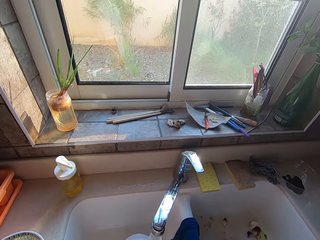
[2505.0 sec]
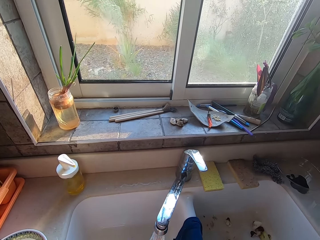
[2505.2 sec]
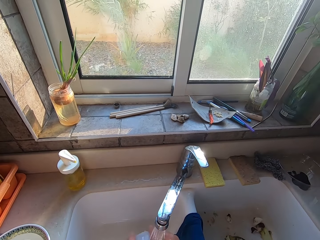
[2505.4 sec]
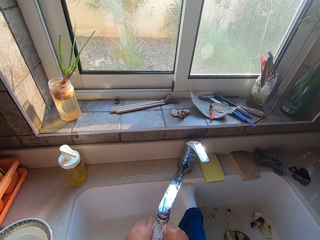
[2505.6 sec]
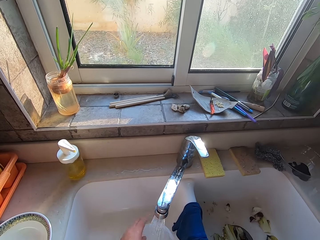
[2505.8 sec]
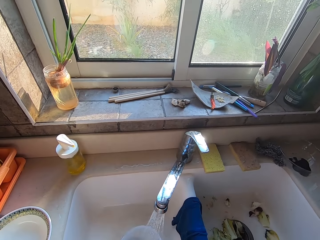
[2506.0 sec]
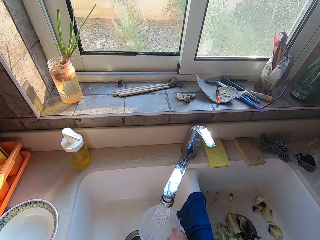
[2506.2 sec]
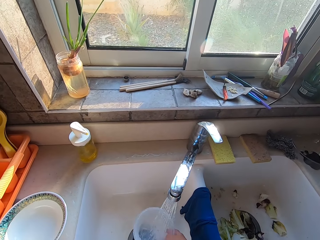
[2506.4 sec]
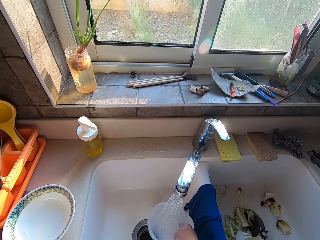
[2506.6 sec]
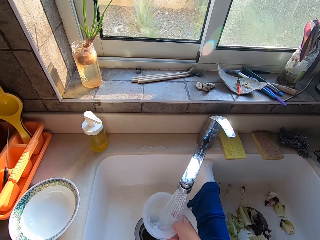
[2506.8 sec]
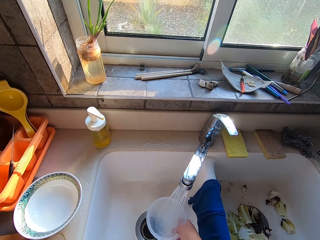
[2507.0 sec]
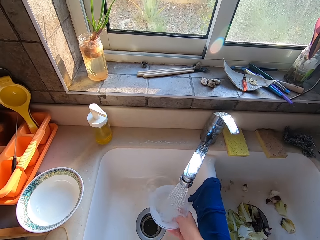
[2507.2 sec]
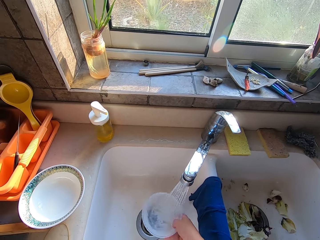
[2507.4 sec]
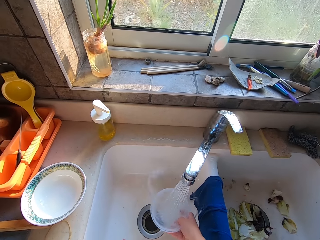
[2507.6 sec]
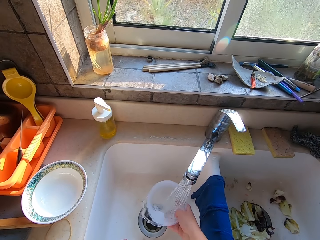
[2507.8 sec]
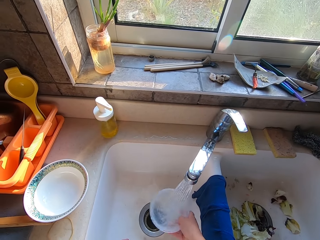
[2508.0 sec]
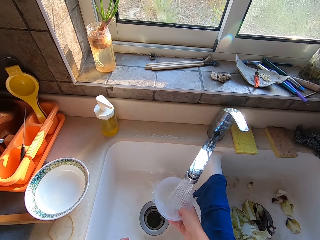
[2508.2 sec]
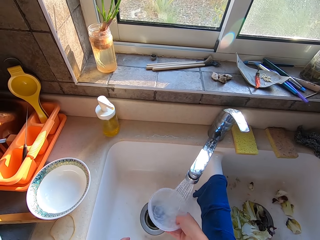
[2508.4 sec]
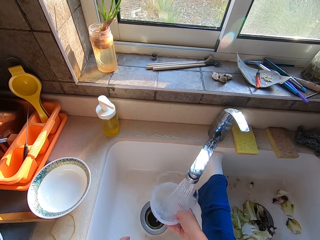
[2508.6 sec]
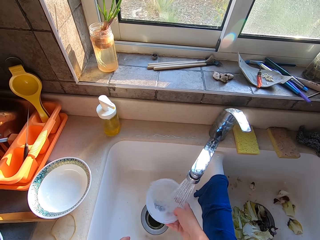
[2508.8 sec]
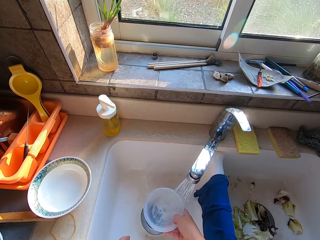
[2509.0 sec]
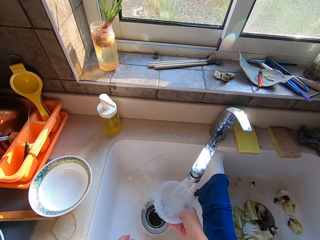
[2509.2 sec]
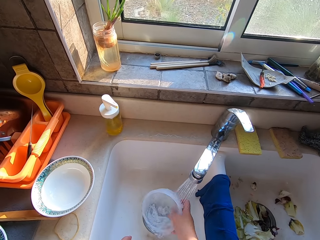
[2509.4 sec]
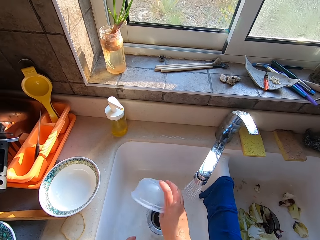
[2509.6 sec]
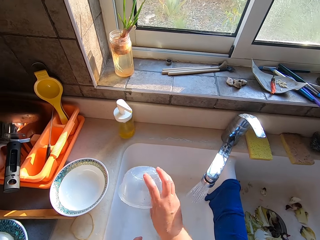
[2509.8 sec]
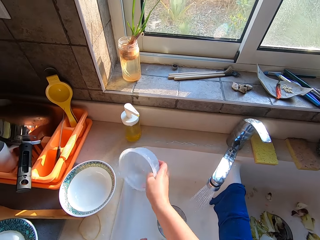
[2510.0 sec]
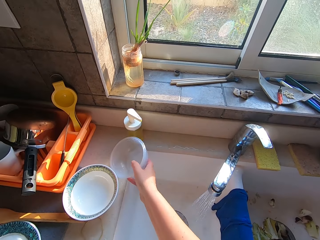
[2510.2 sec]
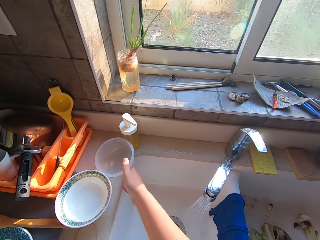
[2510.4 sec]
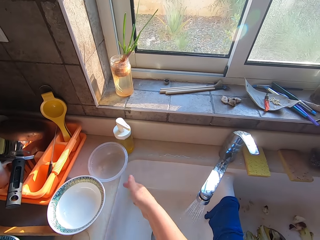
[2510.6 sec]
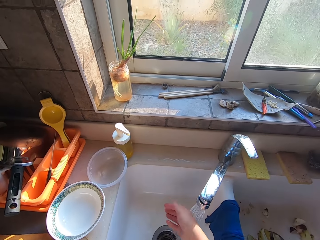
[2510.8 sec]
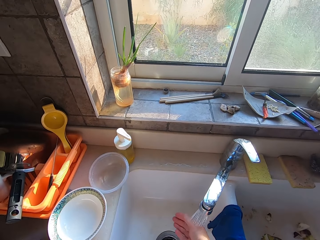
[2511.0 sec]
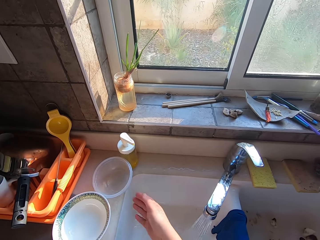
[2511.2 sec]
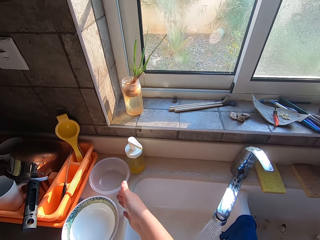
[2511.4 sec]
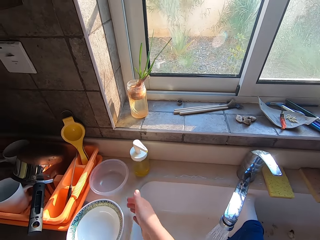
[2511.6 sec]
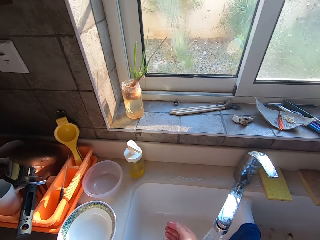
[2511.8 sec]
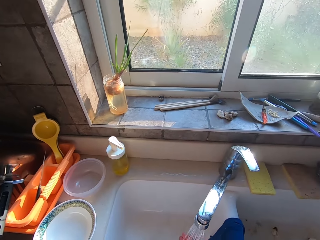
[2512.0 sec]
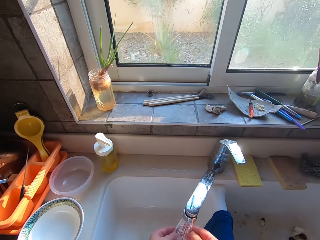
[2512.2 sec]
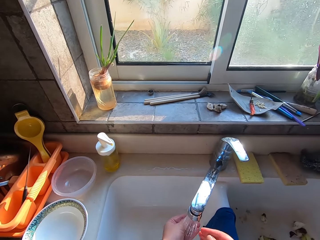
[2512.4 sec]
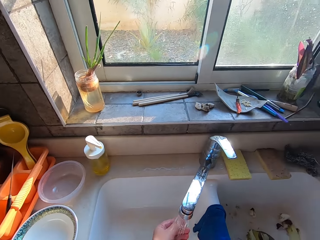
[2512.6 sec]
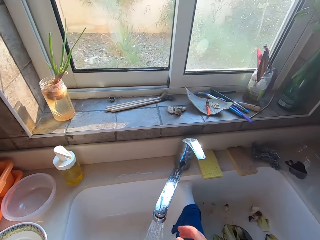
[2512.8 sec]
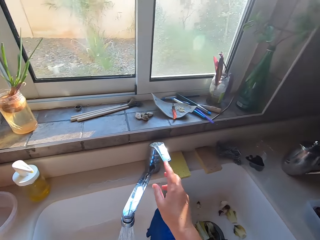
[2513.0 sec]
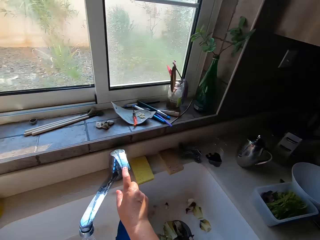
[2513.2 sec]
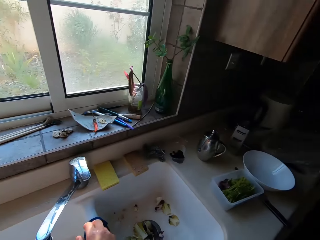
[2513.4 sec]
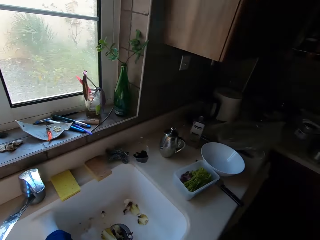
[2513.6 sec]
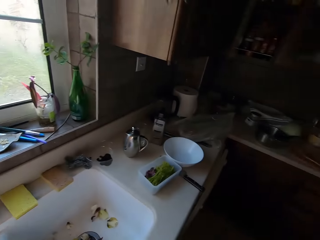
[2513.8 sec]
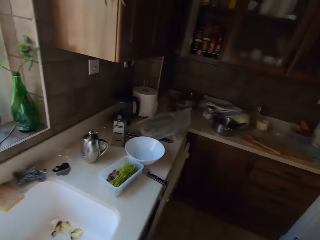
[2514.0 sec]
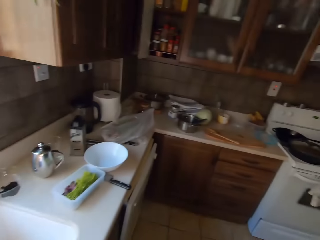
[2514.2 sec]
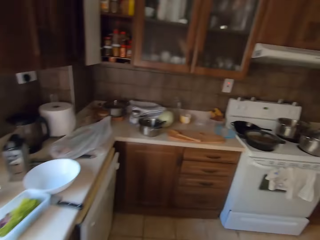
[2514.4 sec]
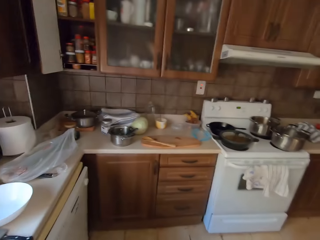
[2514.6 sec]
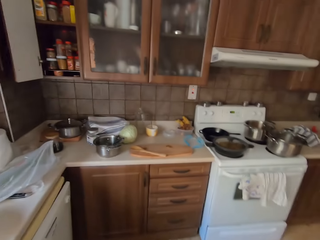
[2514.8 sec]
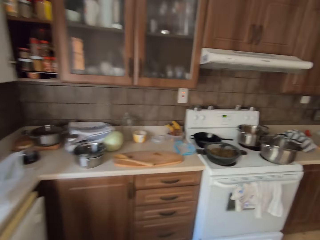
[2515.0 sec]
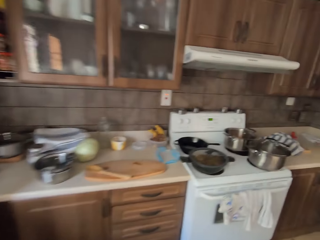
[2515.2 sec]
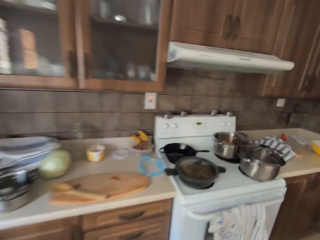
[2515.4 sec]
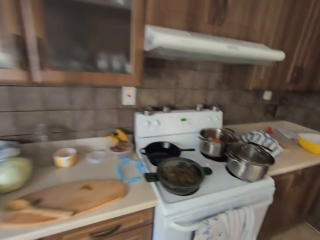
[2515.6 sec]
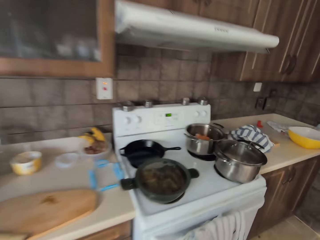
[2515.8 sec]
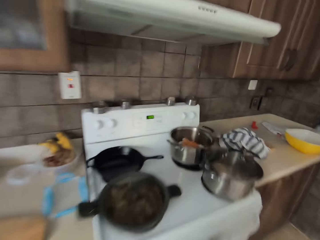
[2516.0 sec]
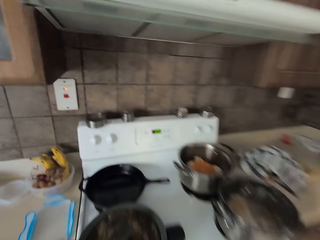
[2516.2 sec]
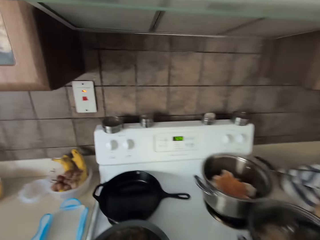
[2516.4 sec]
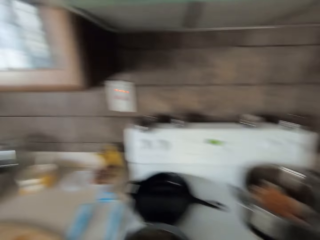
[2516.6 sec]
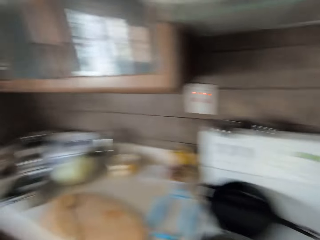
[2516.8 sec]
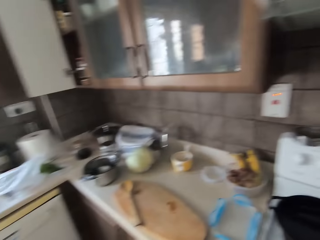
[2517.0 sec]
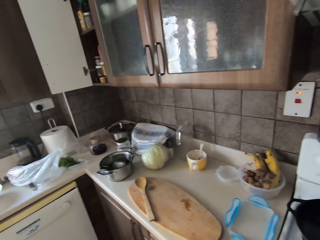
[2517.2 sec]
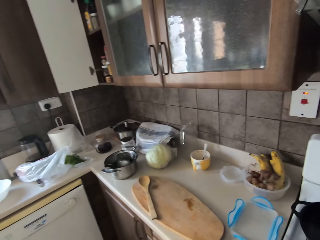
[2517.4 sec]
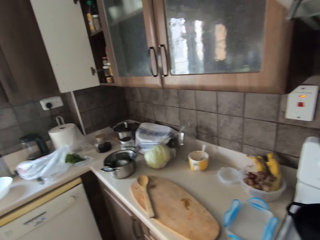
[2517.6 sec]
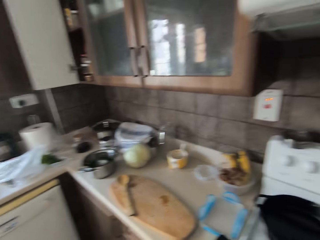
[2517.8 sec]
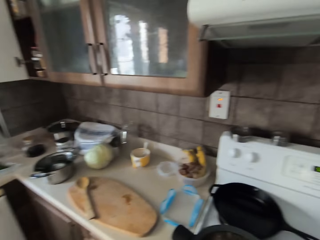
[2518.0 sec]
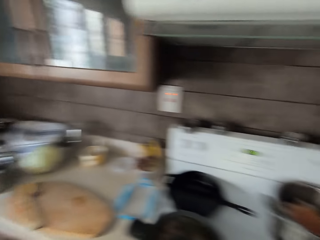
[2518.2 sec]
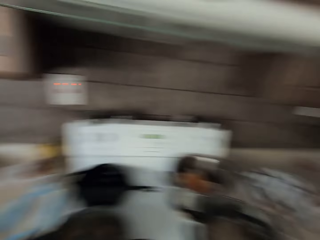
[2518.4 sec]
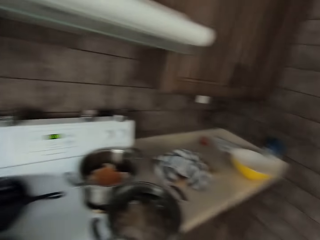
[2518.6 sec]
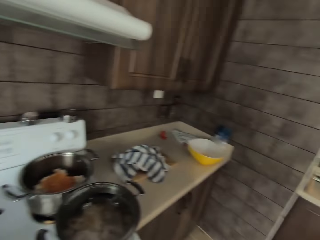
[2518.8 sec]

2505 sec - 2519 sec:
The camera wearer puts the bowl on the table. She washes the hand. She pushes the bowl. She washes her hands. She closes the water tap. She walks around the room.

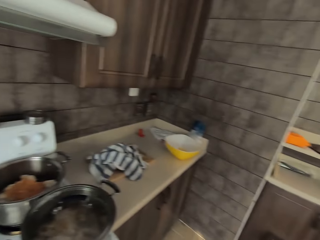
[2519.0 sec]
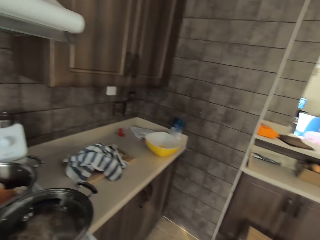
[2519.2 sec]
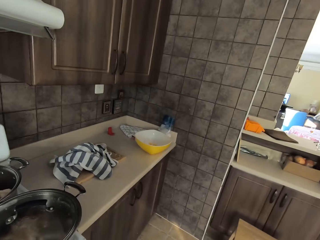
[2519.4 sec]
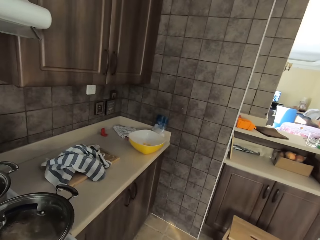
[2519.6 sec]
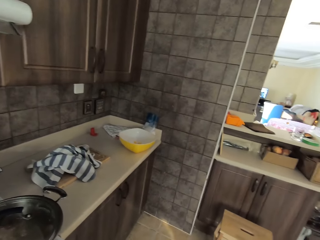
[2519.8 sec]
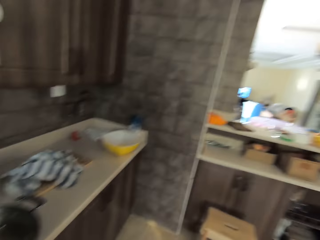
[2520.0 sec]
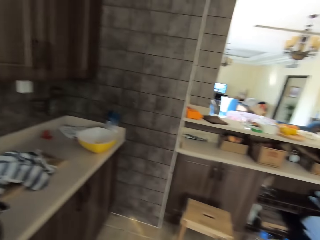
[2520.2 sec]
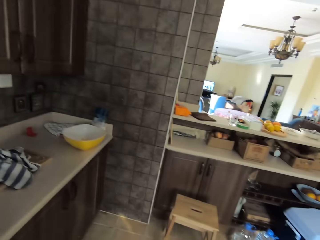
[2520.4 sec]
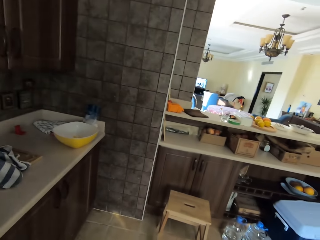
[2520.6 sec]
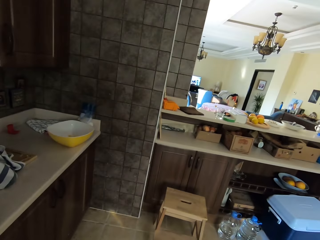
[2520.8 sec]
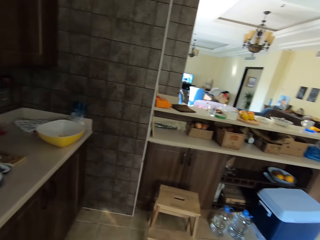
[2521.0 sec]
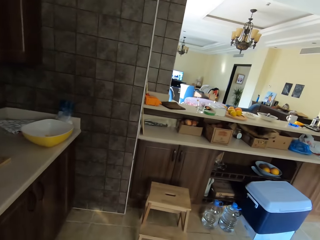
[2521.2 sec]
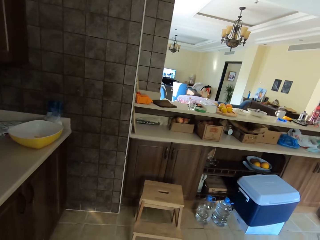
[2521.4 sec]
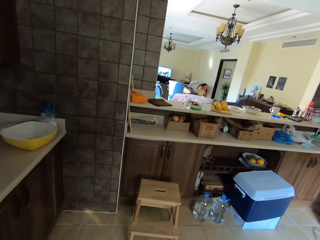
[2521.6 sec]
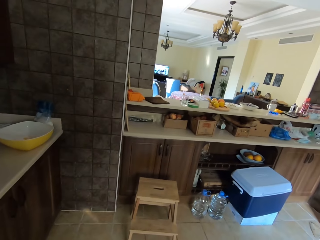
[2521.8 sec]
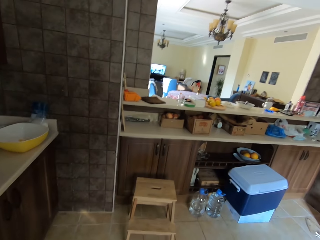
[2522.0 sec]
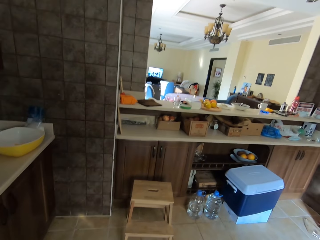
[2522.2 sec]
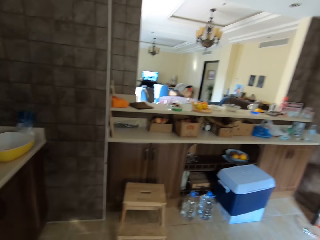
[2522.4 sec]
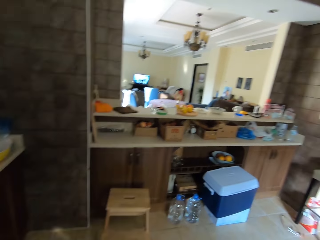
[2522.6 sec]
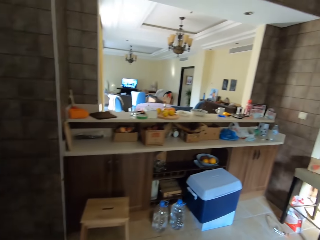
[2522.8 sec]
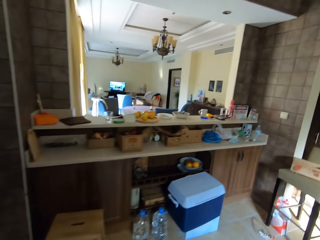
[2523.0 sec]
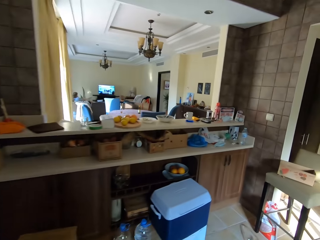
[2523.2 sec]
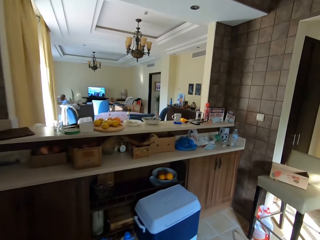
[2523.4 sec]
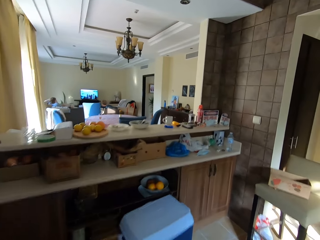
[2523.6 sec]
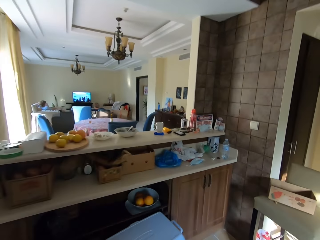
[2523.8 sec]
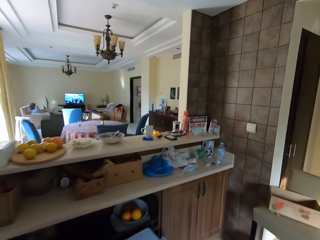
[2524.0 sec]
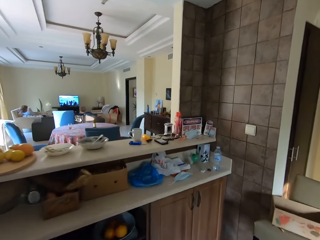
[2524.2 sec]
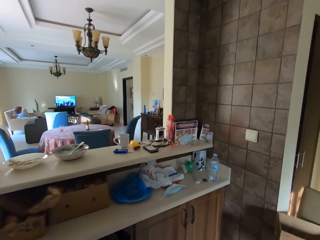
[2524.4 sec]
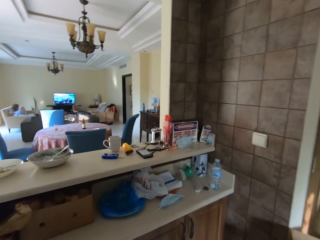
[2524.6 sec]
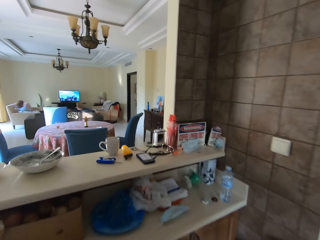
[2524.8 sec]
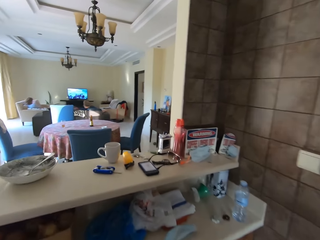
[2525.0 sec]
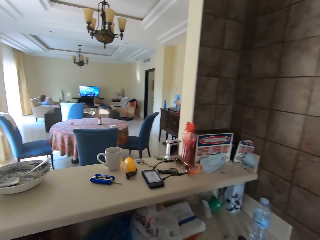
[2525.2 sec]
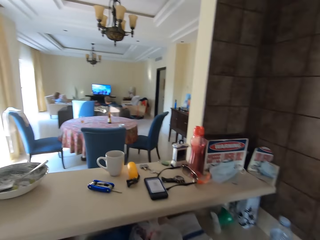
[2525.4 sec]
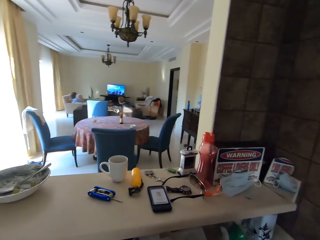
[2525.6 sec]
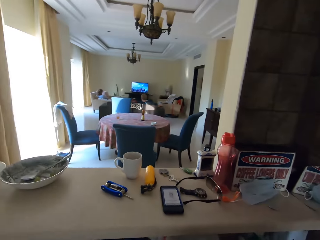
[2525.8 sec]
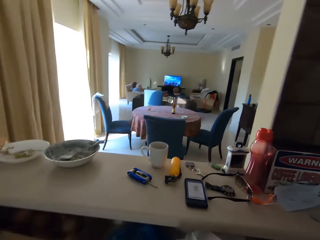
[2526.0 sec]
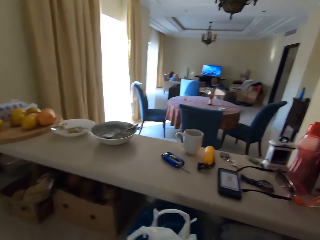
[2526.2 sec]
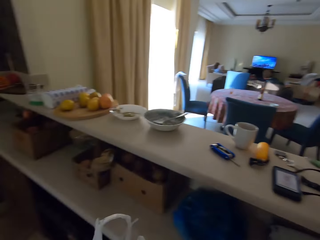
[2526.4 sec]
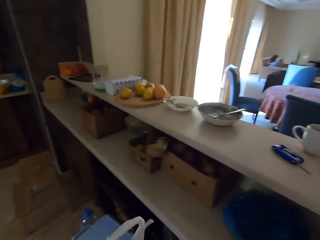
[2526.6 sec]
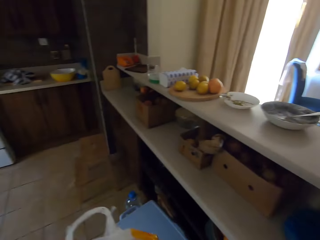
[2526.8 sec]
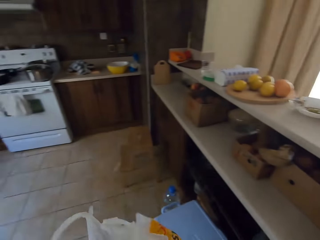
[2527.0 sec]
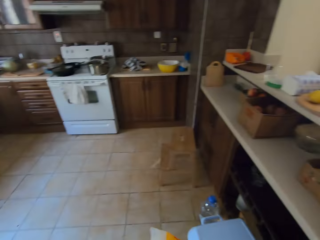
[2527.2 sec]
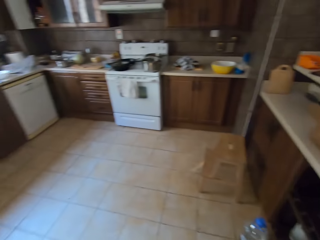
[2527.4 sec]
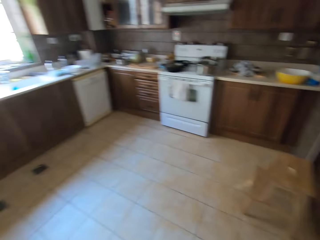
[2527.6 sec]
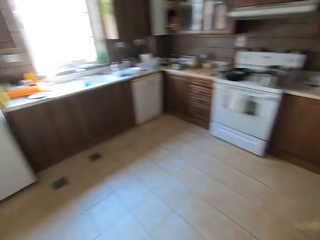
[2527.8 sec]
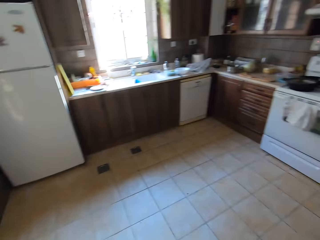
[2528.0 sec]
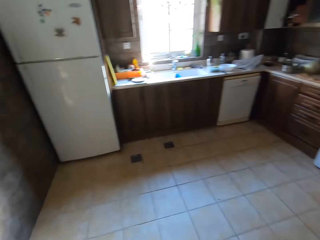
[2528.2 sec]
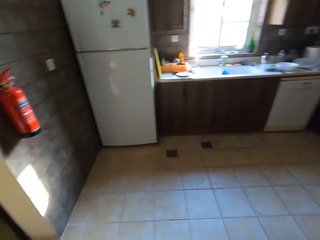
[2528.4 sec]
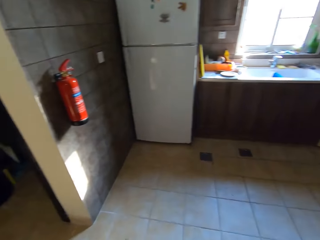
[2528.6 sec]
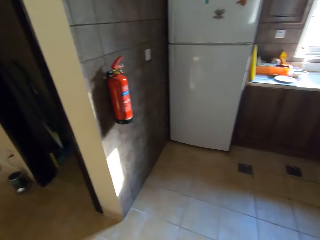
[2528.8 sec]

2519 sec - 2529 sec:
The camera wearer picks up a polythene bag or paper bag. They walk around the room.
